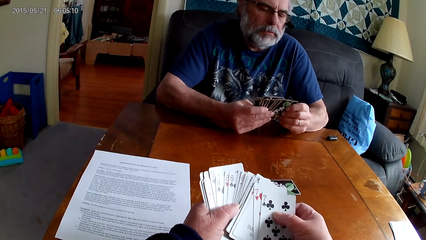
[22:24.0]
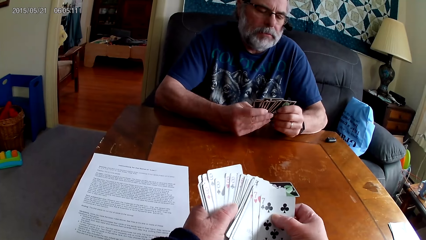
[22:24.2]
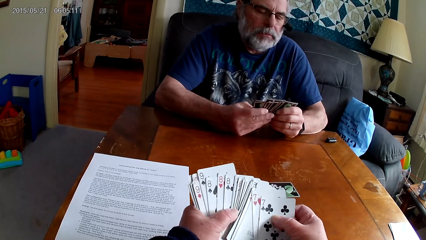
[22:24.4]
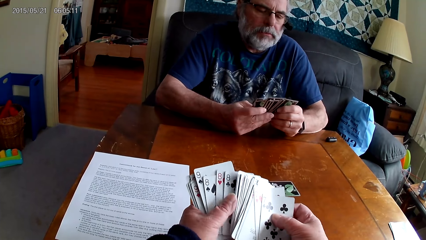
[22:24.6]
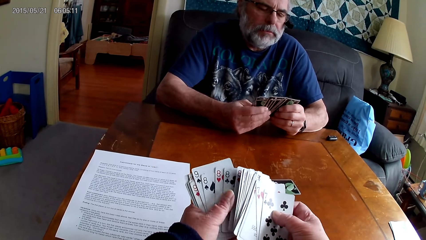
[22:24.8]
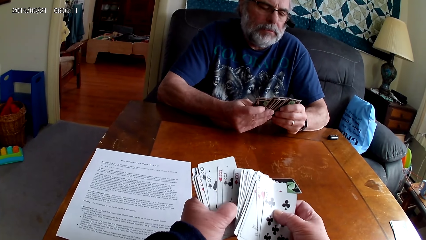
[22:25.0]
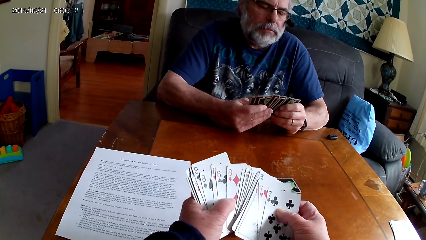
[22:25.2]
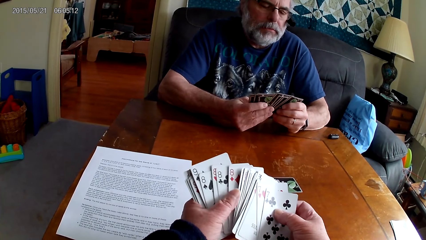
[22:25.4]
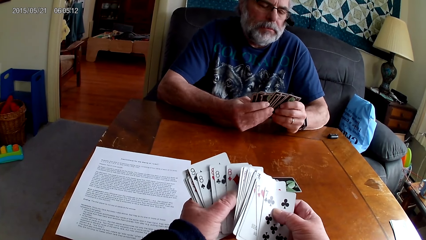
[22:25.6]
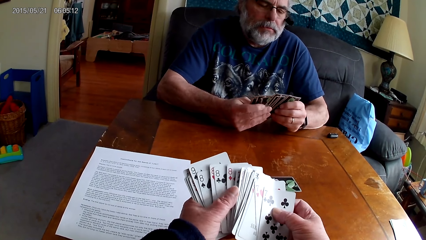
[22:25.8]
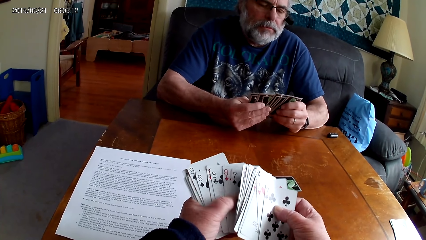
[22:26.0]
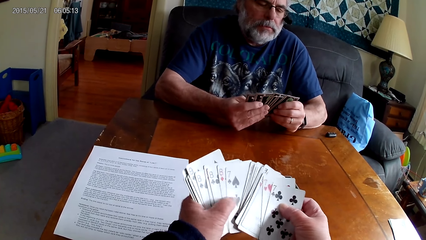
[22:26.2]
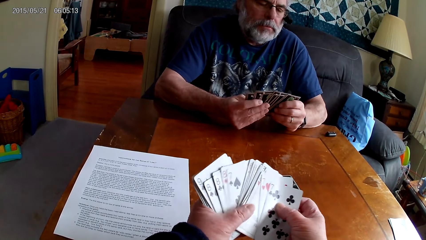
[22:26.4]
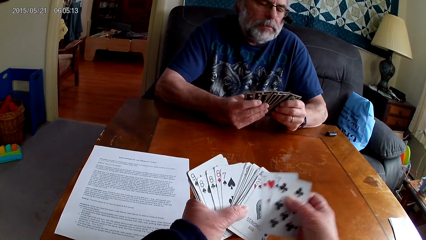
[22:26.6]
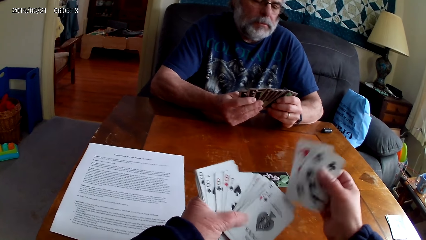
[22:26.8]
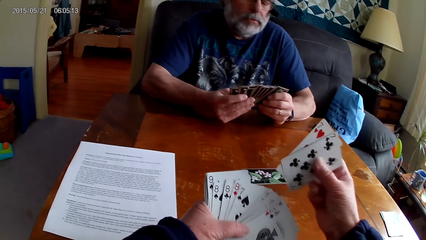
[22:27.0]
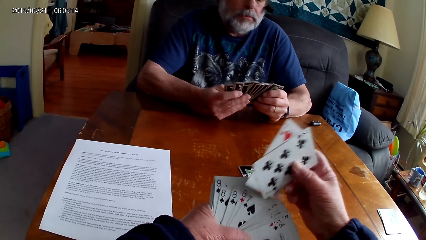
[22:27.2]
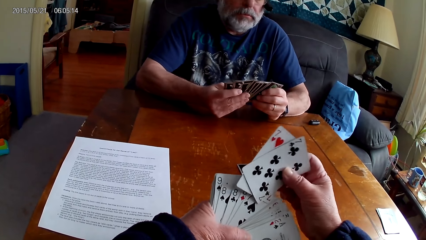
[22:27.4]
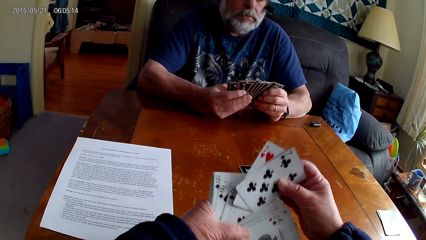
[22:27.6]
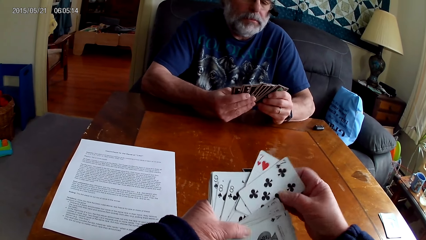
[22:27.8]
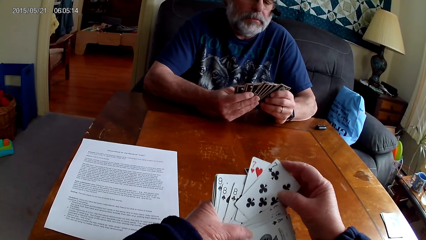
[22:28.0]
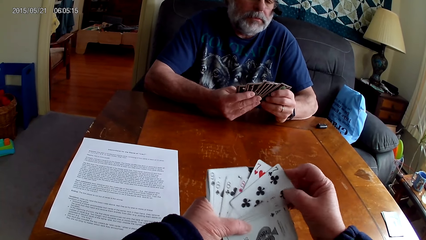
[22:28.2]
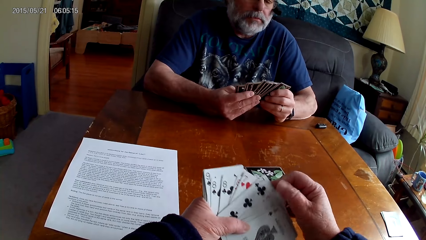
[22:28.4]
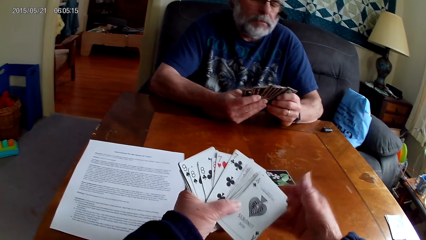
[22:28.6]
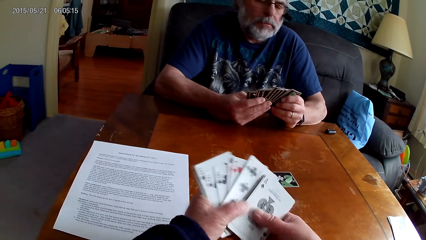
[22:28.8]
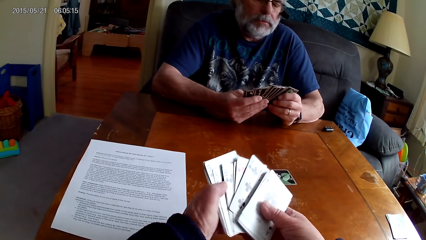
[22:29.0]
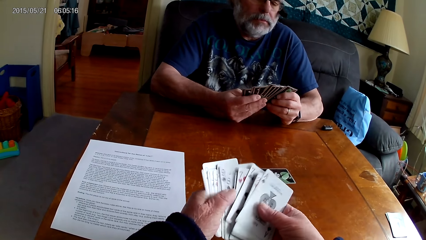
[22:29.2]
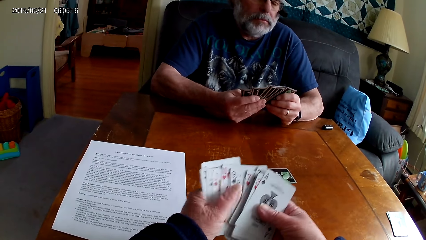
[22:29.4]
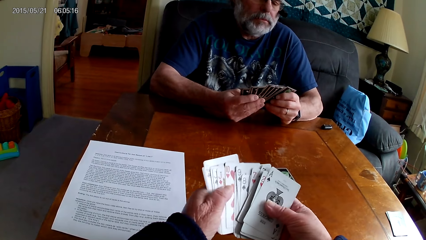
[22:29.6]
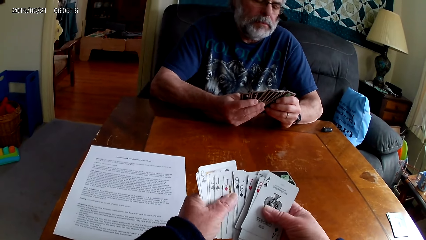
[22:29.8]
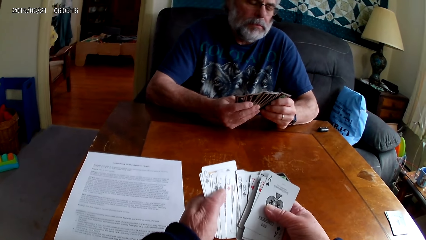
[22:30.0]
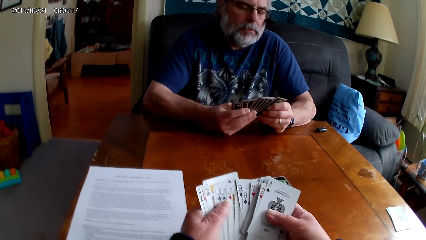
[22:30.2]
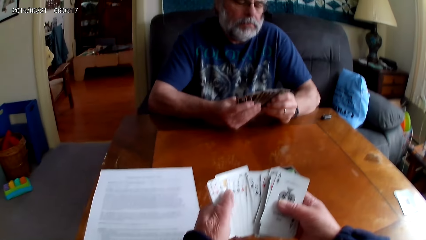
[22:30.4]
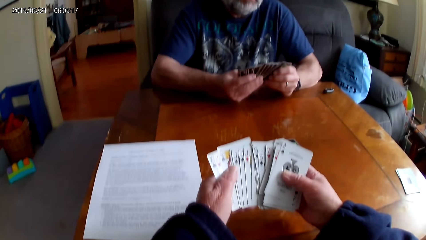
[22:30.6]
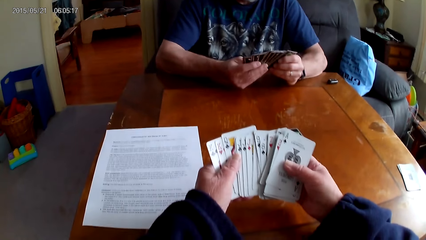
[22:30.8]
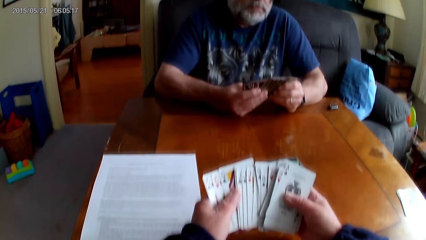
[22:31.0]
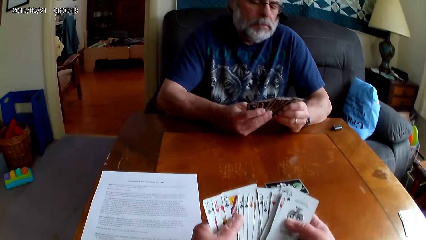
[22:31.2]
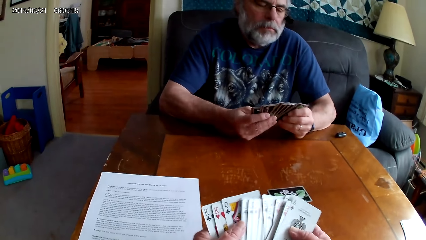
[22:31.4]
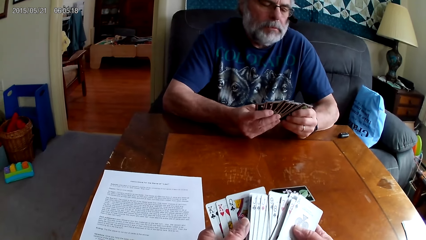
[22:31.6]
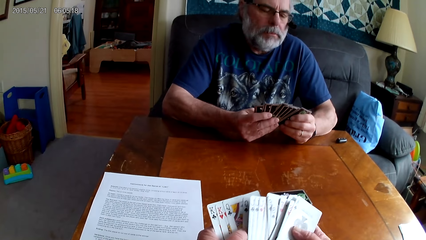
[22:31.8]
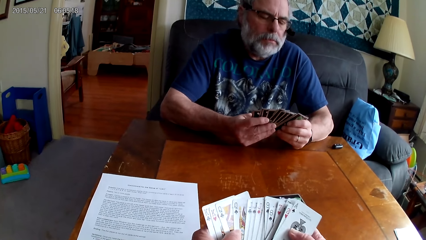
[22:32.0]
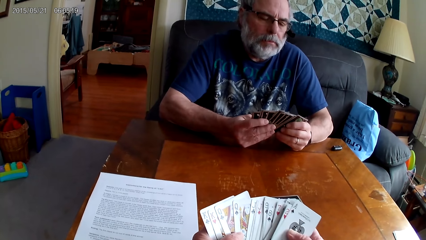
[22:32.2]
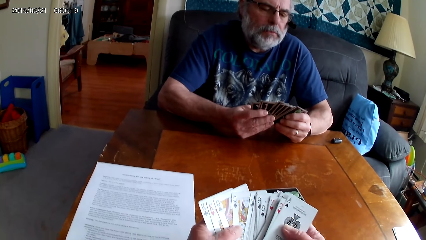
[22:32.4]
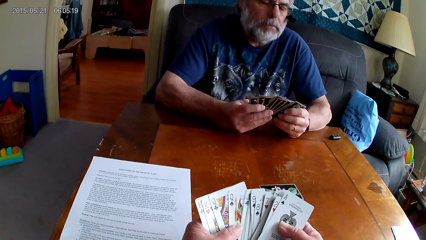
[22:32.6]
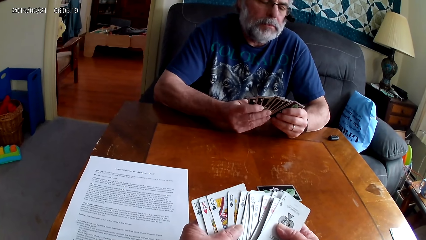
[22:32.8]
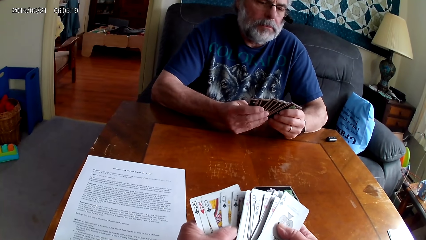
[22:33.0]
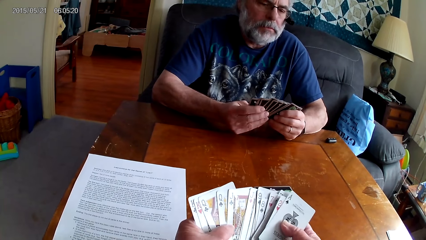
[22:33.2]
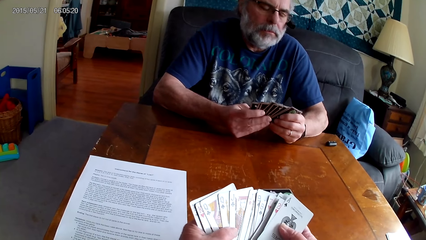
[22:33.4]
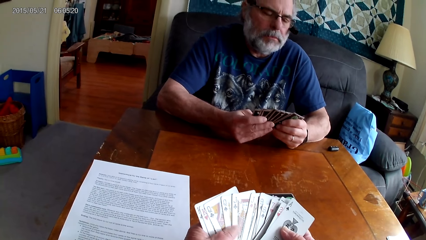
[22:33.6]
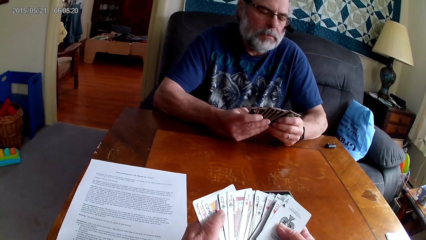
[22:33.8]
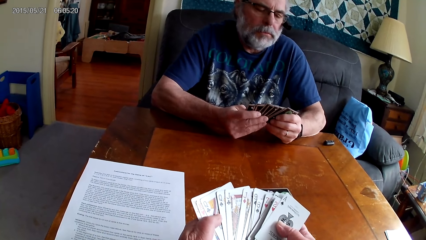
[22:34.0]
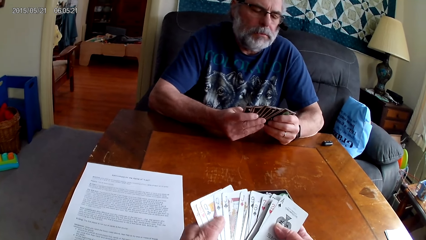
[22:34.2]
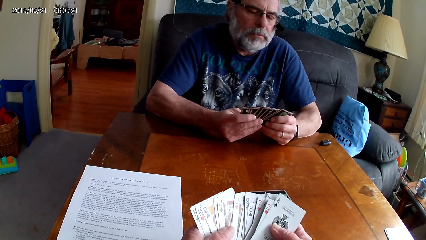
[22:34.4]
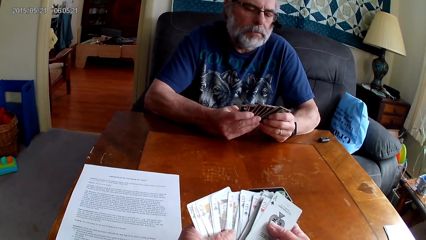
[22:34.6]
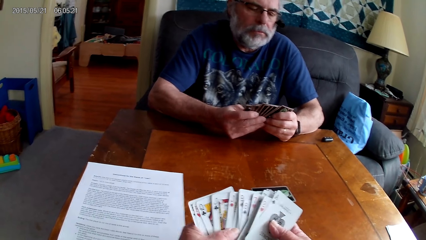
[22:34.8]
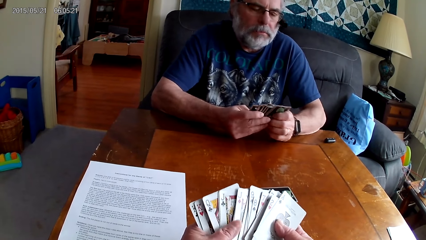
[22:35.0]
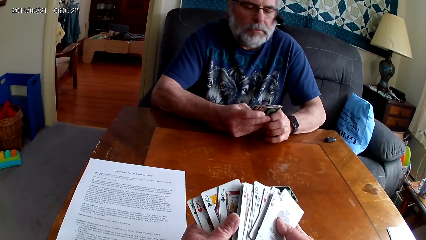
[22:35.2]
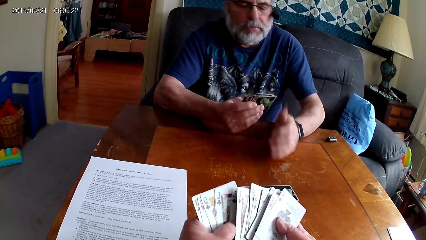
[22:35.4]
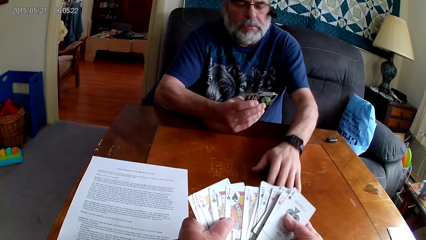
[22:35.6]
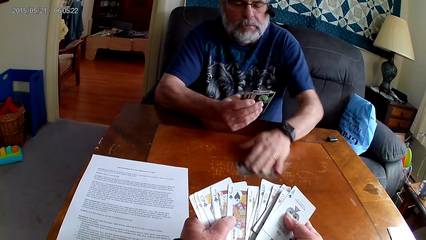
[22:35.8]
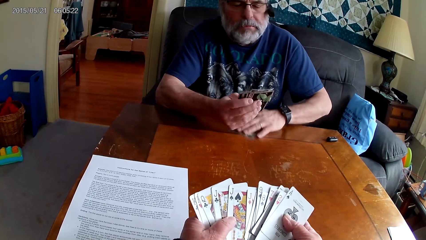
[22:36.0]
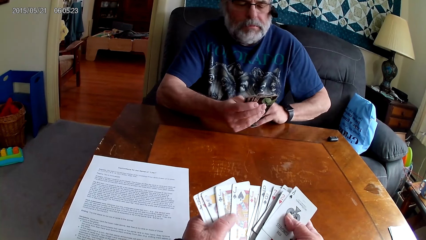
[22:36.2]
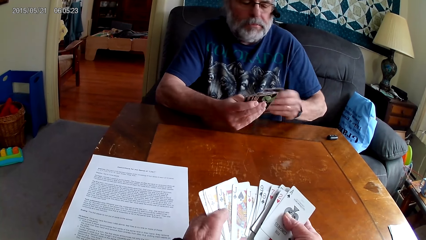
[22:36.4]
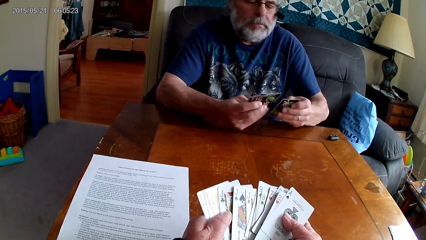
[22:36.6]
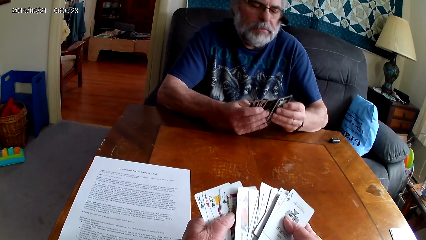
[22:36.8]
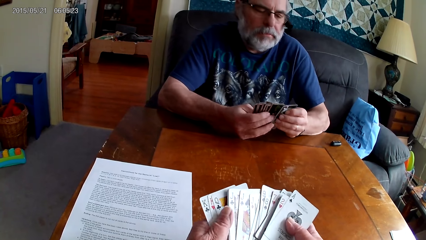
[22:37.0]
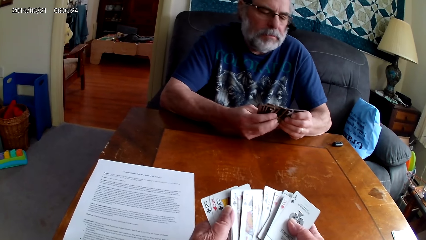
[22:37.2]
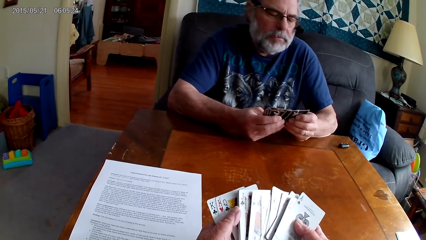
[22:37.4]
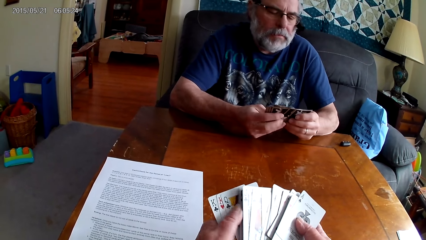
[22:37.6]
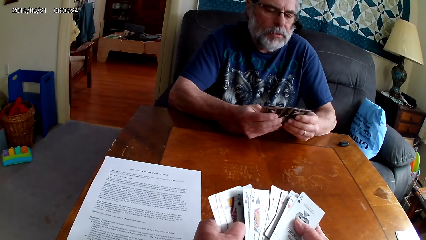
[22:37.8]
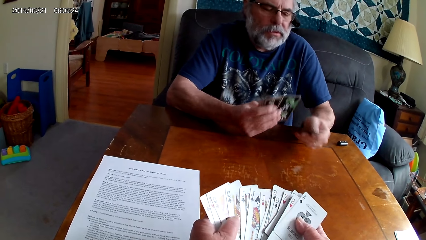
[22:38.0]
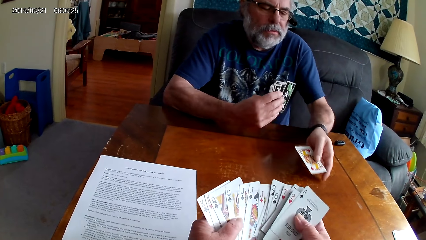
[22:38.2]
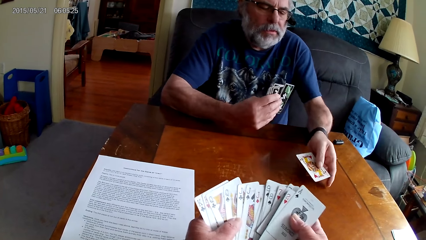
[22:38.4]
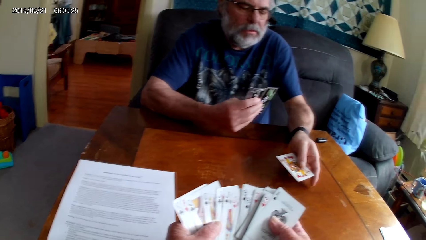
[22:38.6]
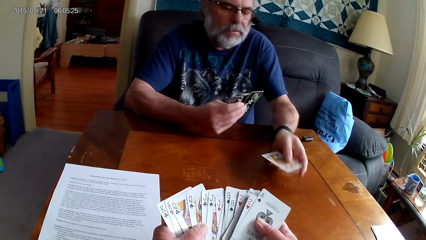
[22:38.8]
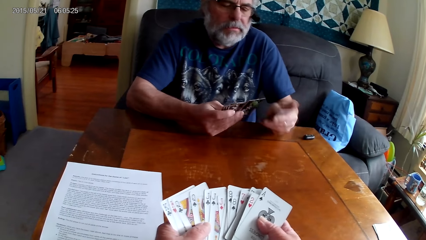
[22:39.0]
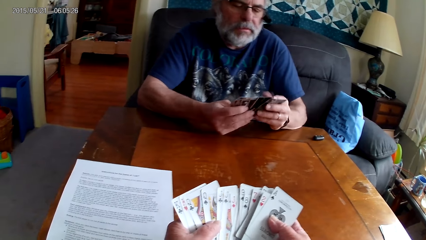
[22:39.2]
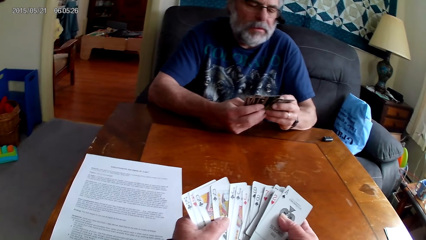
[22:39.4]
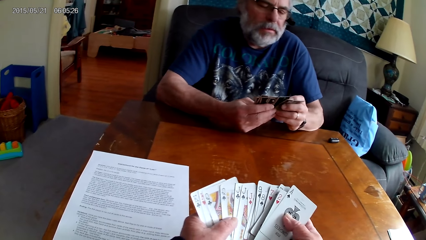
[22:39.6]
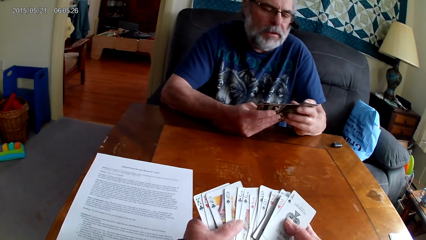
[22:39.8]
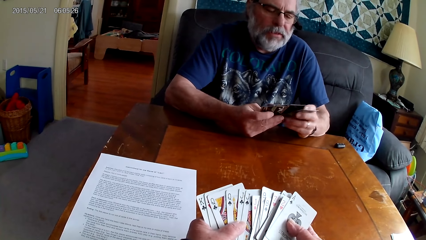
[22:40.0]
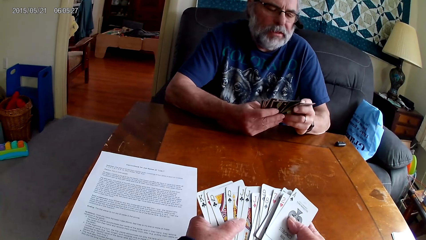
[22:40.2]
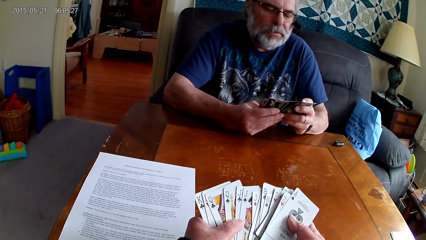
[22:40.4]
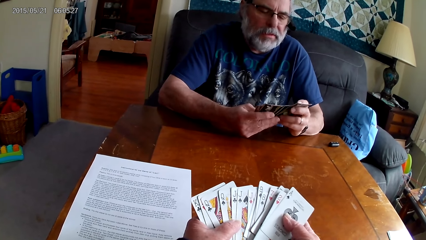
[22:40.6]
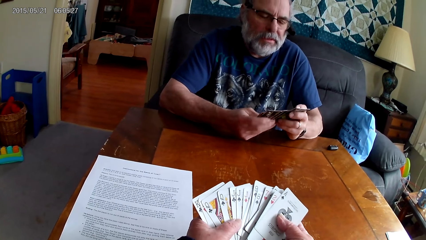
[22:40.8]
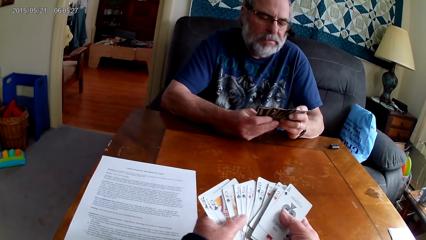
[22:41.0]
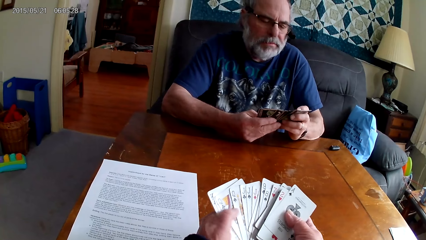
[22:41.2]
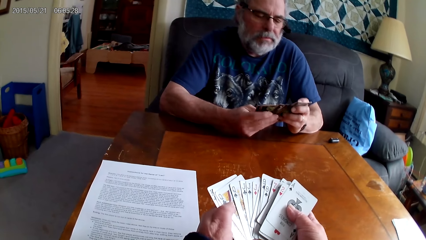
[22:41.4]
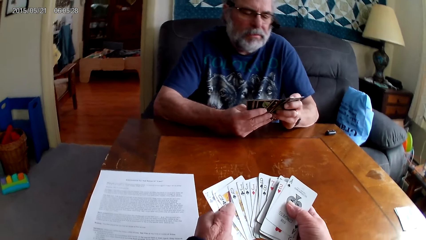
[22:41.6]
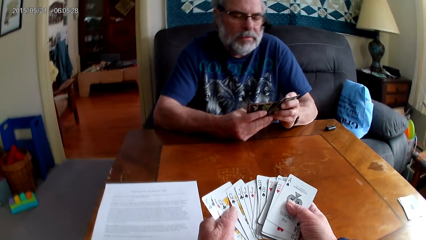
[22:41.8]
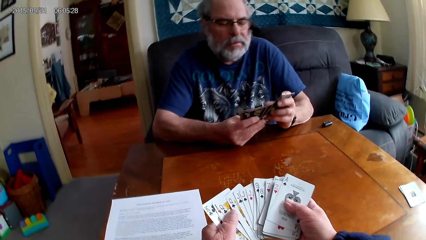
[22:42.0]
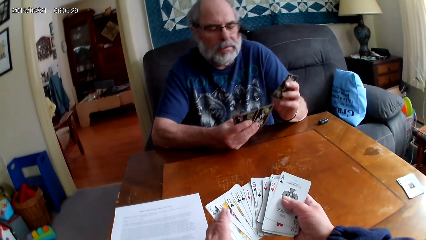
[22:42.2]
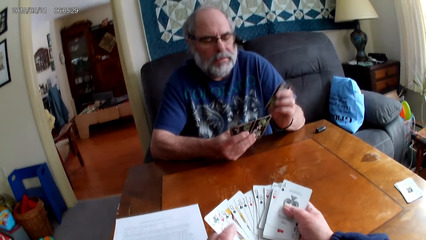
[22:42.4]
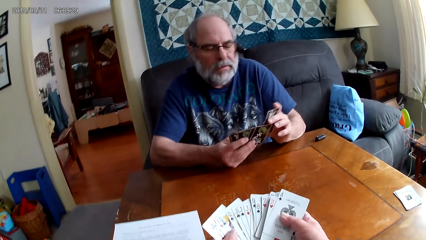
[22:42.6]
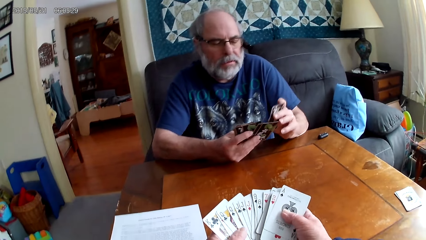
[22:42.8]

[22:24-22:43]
The camera wearer arranges cards. A man puts a poker card on the table. The man picks cards from the table, arranges the poker cards with both hands, shows the camera wearer a card and arranges cards.
